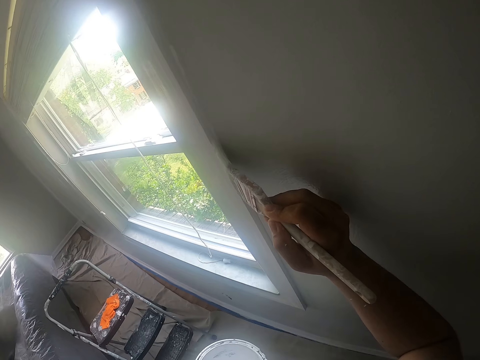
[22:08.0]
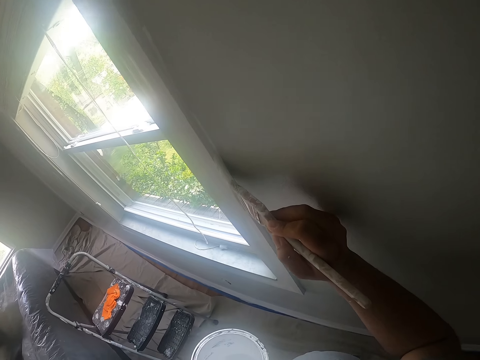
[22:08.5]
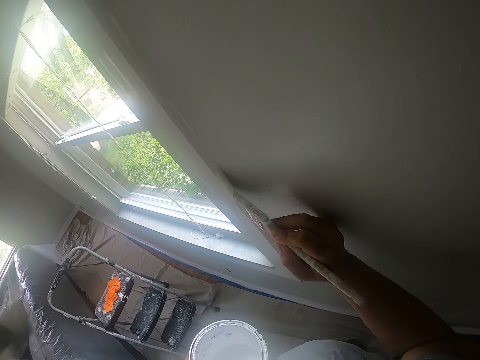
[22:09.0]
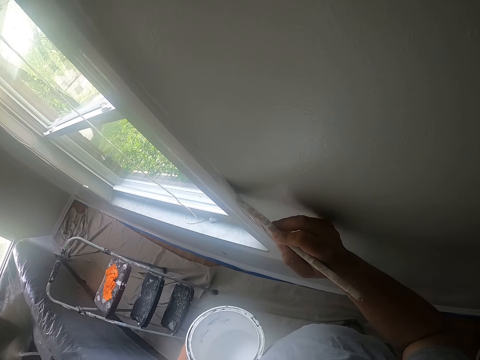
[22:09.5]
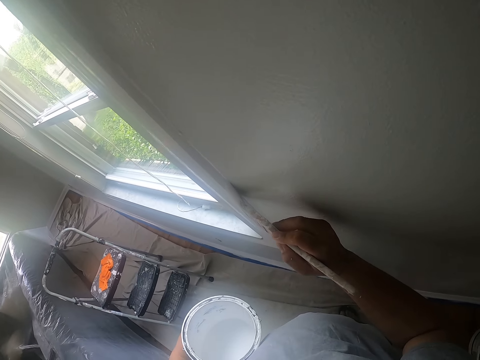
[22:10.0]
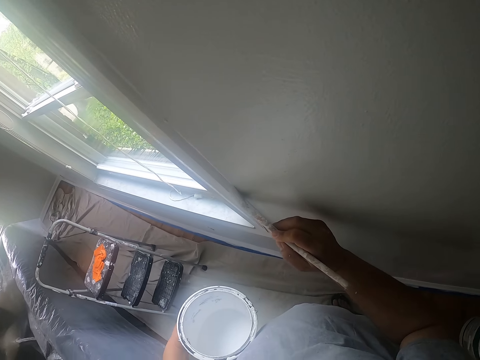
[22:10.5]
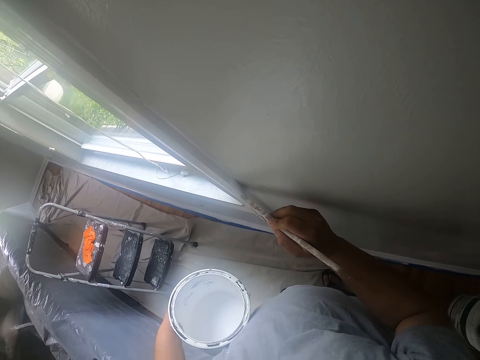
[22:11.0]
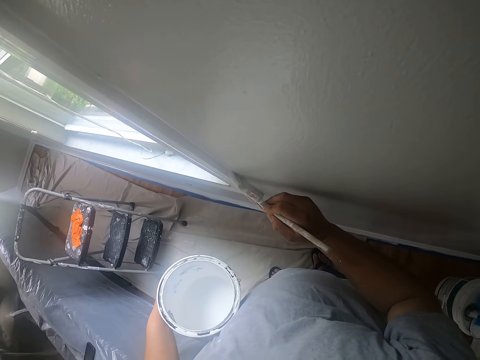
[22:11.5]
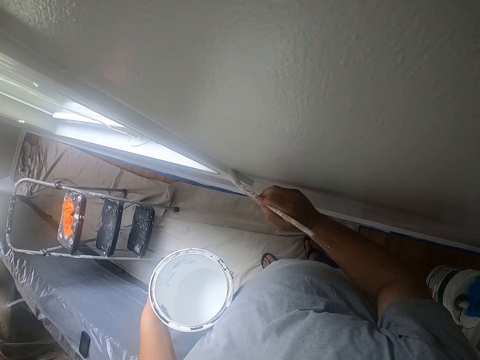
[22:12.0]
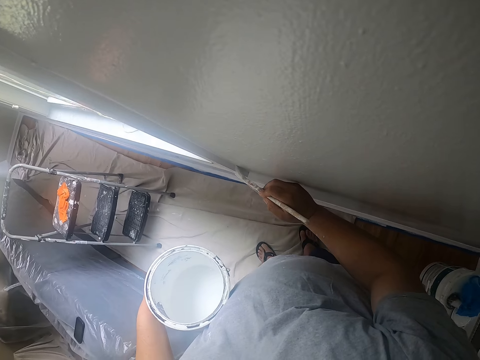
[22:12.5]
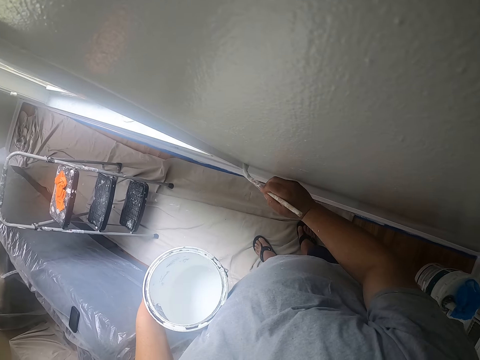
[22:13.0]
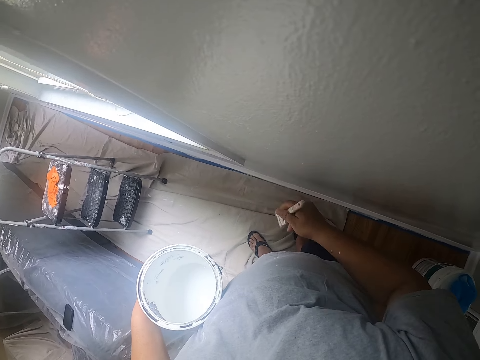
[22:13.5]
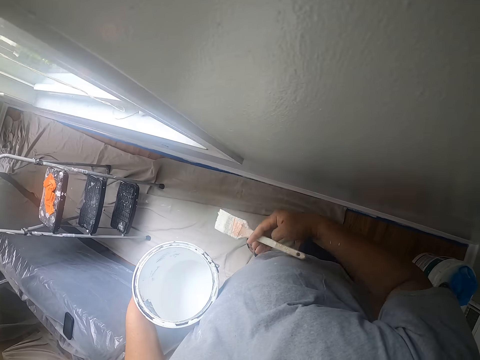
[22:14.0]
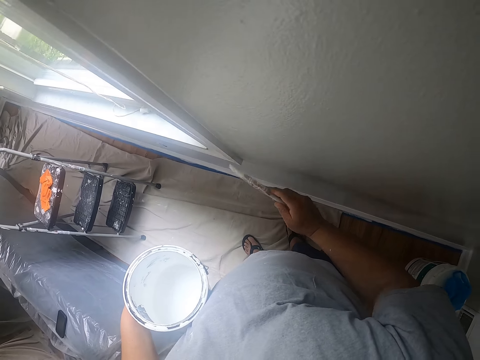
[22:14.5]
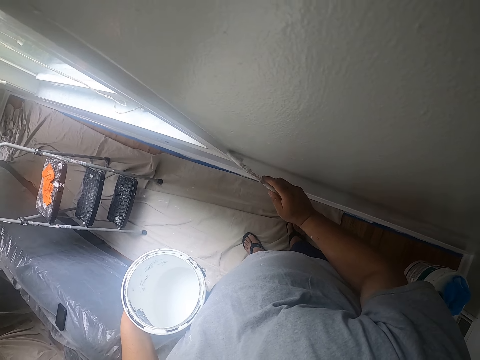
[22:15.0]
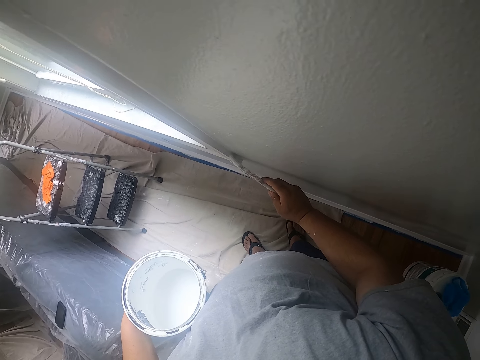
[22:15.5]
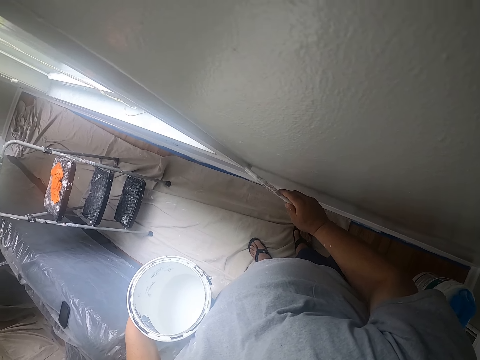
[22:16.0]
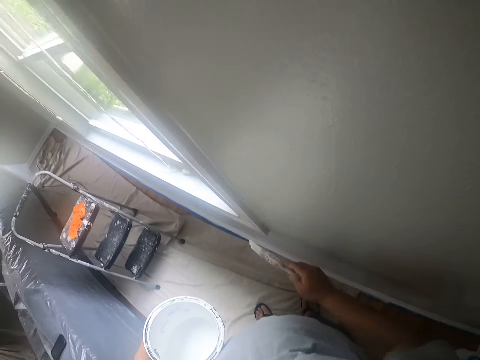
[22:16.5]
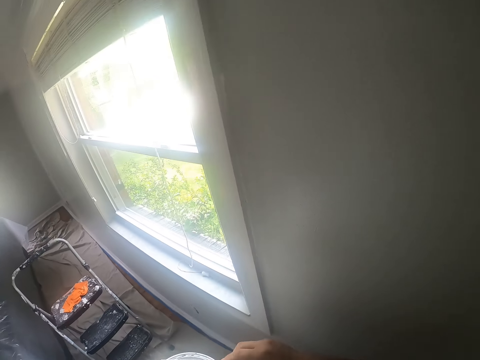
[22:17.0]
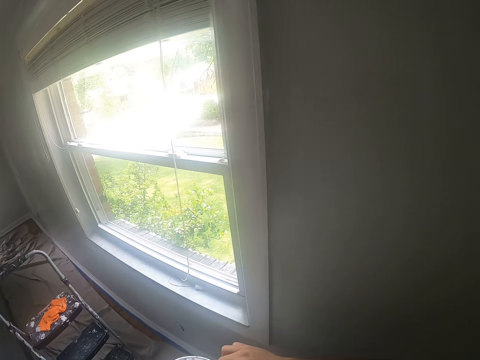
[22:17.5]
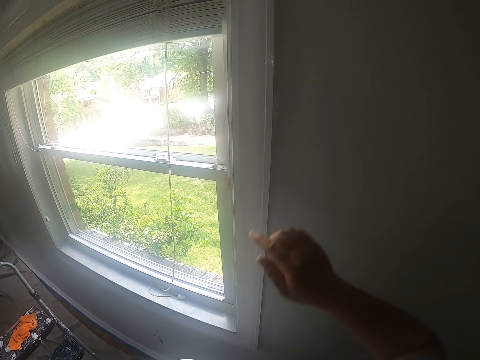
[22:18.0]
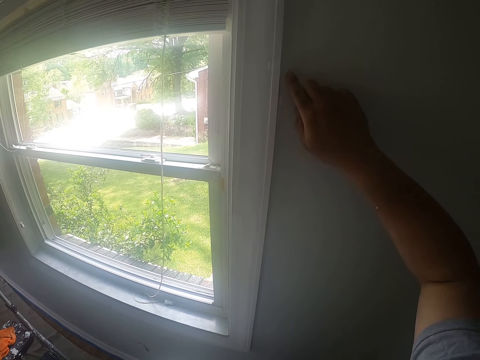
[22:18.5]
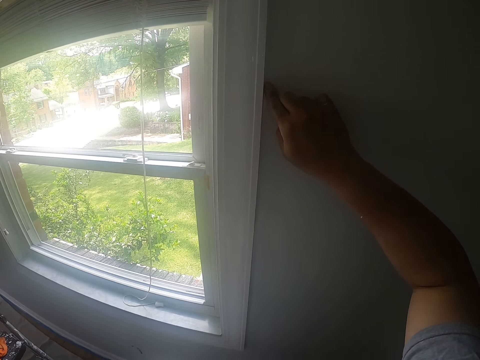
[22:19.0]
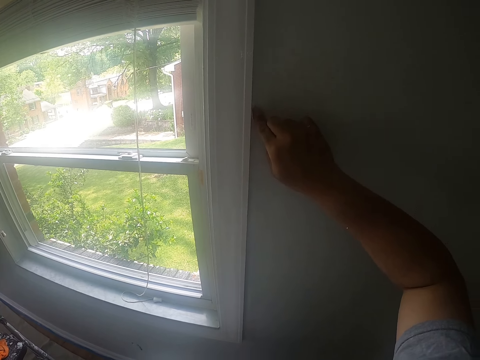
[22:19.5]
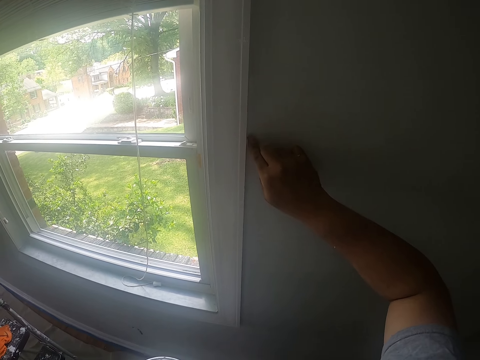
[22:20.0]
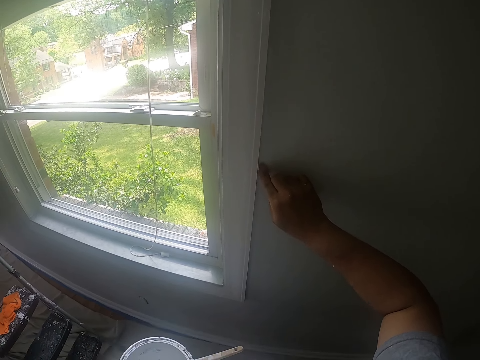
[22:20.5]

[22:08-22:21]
The camera wearer turns the paint brush. He paints the window frame with the paint brush. He drops the paint brush on the can of paint with his right hand. He cleans paint off the window frame with his right hand.

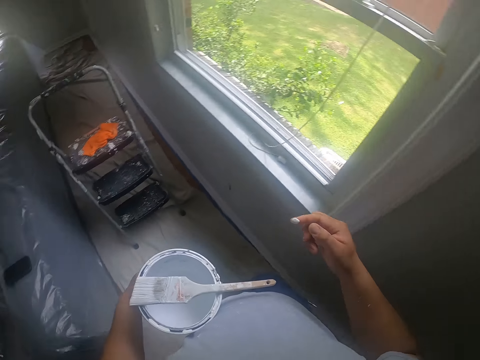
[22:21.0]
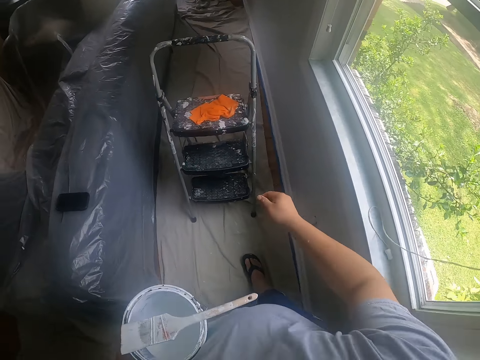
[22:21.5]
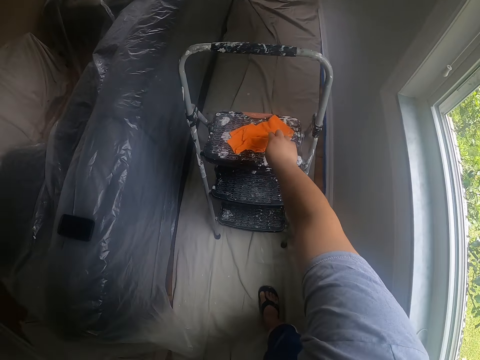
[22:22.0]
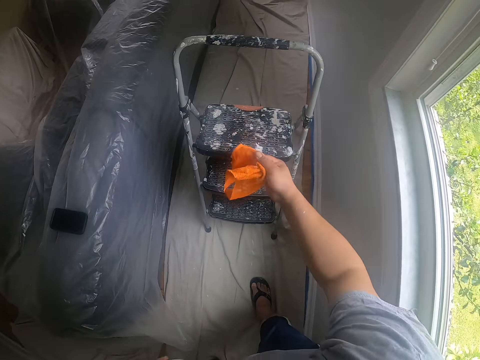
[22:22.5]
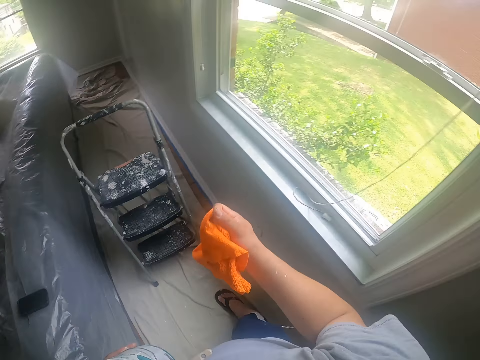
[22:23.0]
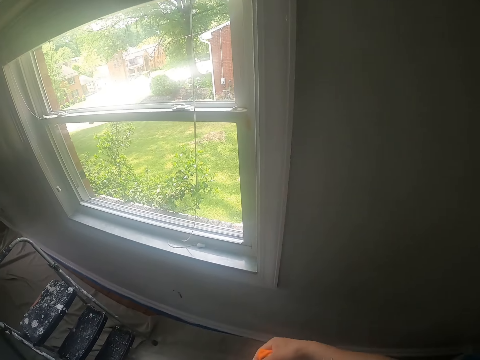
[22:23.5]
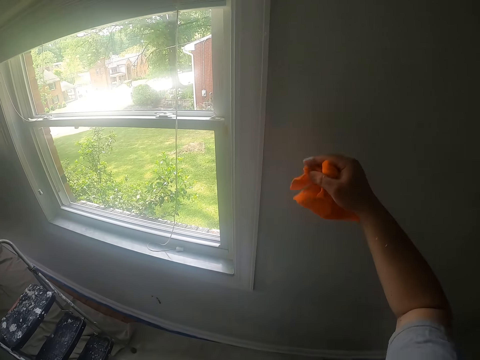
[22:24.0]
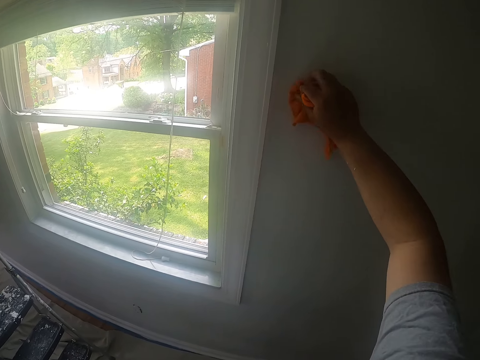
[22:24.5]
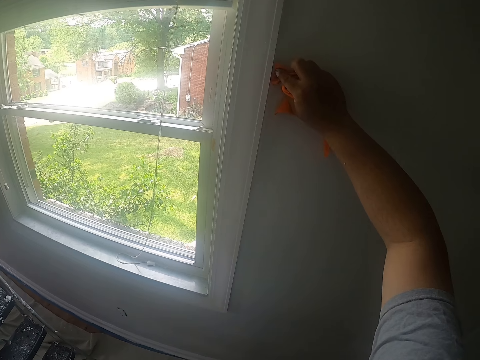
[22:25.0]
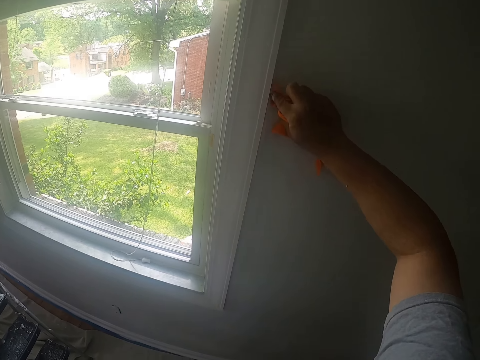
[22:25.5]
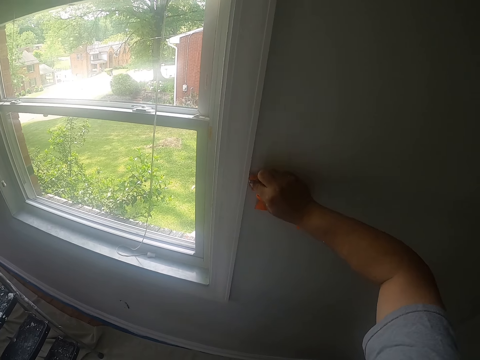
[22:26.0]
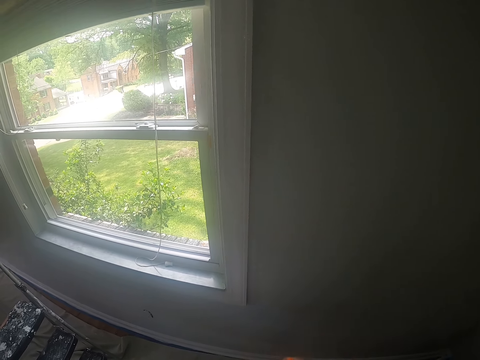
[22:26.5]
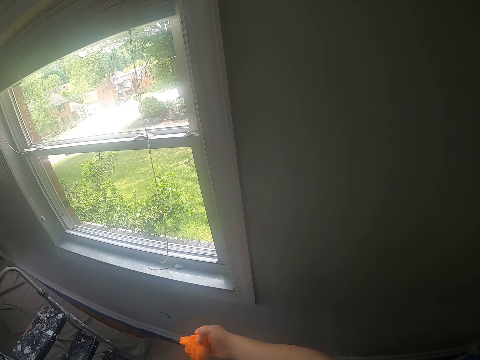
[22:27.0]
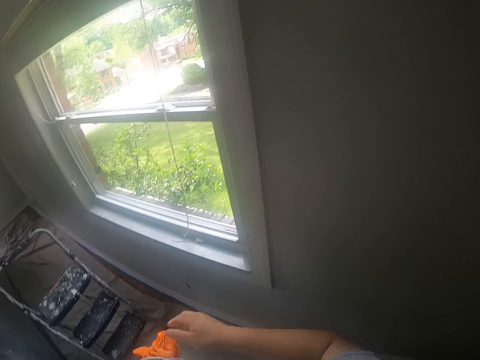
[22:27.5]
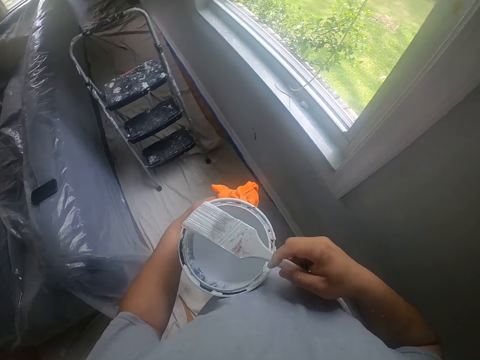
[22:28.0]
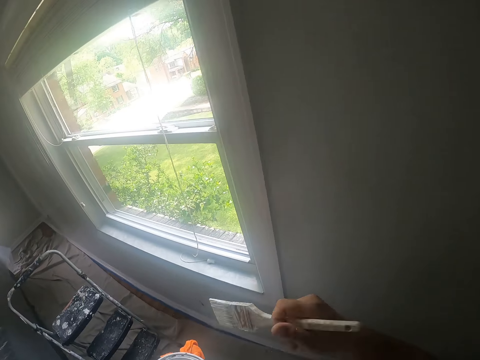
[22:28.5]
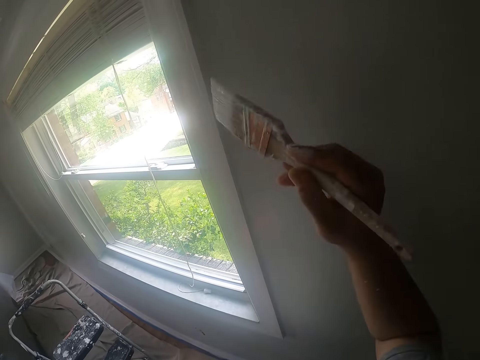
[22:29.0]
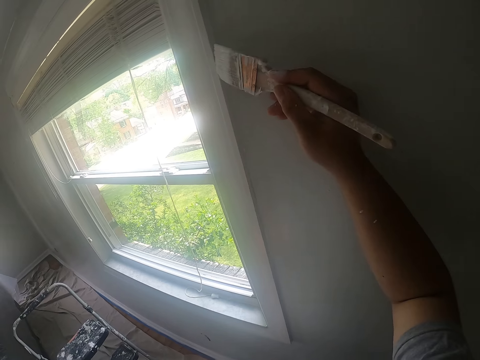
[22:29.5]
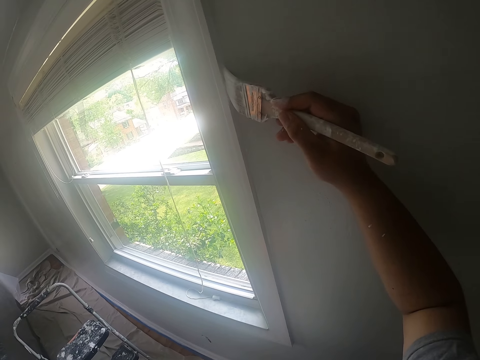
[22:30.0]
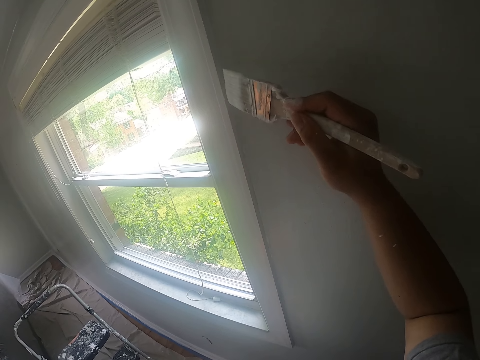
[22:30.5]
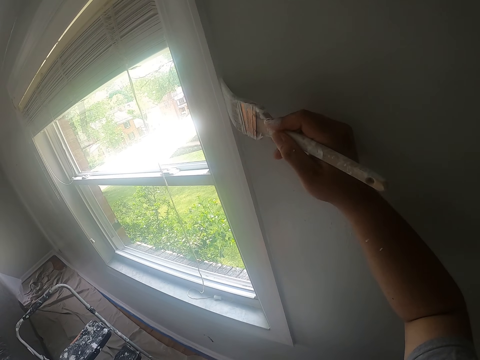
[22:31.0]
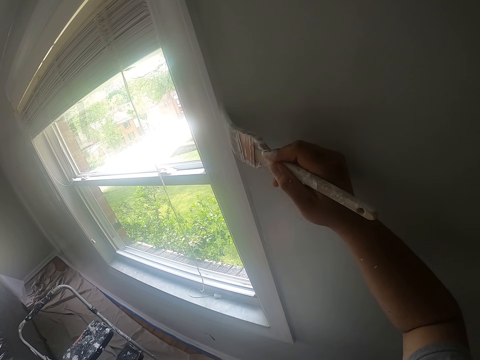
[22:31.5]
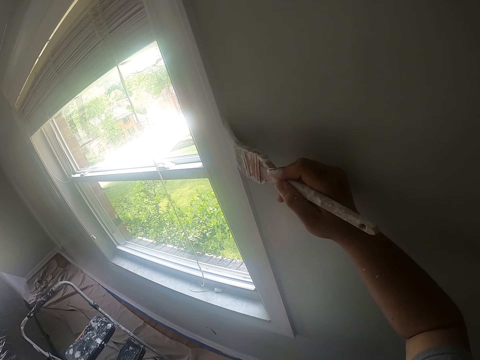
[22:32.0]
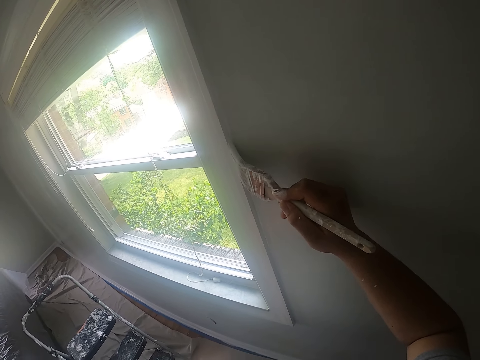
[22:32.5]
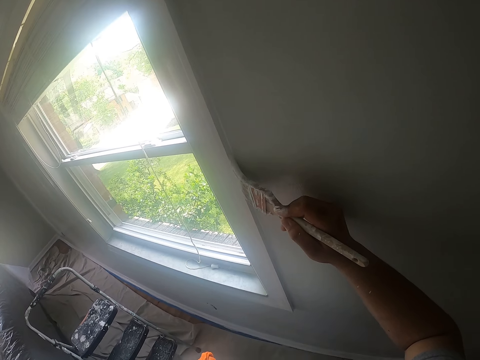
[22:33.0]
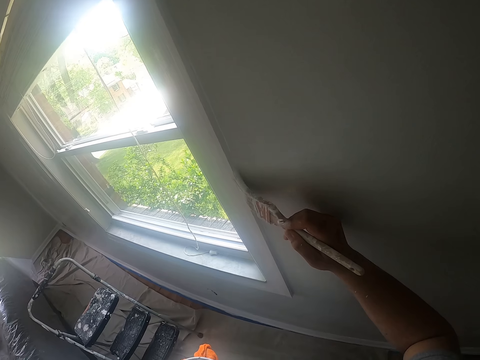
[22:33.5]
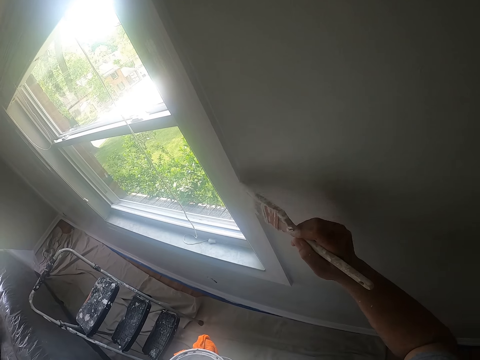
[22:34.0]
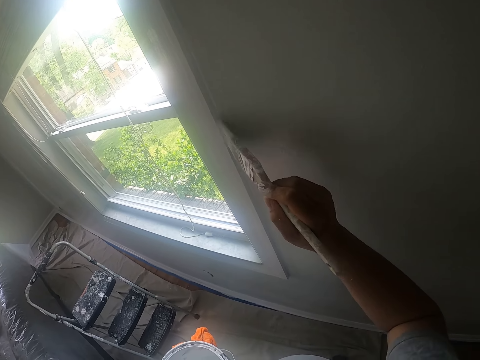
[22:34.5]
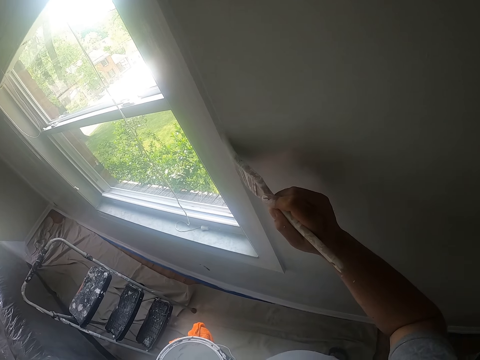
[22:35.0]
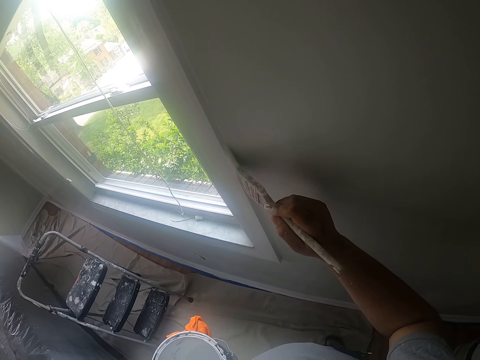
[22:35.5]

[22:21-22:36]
The camera wearer picks up the cloth from the top of the ladder with his right hand. He cleans his hand with the cloth. He cleans paint off the window frame with the cloth in his right hand. He passes the cloth from his right hand to his left hand. He picks up the brush from the top of the can of paint with his right hand. He paints the window frame with the paintbrush in his right hand.
